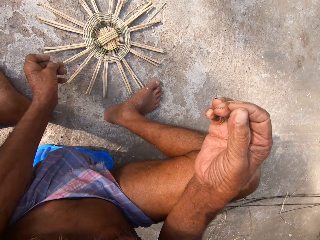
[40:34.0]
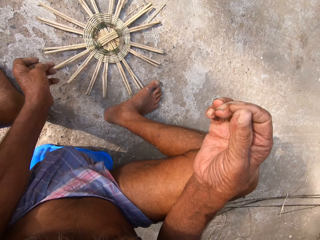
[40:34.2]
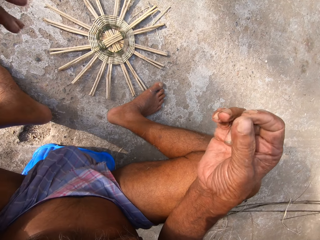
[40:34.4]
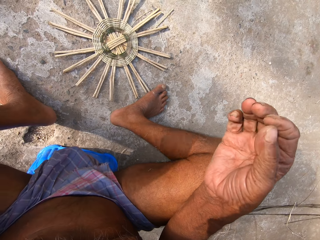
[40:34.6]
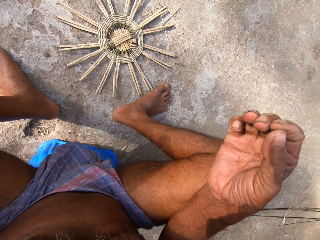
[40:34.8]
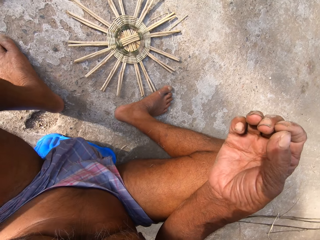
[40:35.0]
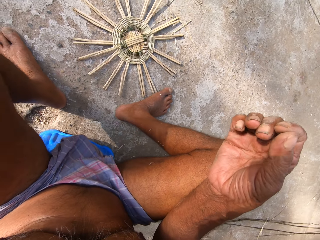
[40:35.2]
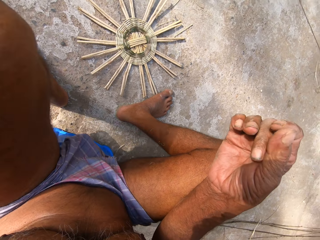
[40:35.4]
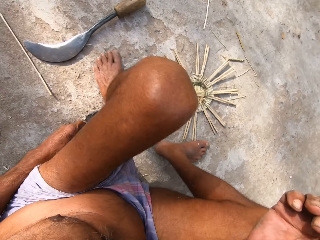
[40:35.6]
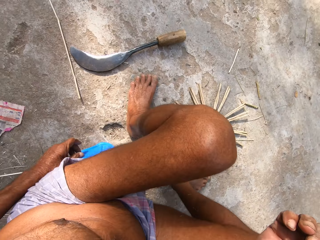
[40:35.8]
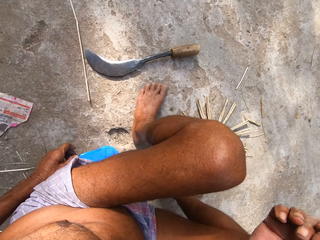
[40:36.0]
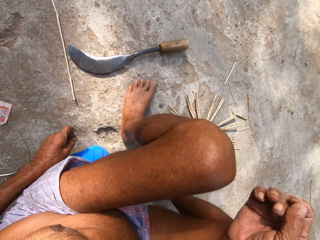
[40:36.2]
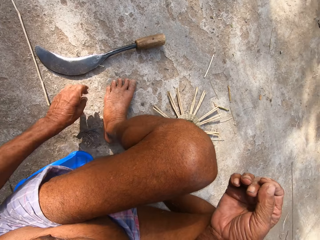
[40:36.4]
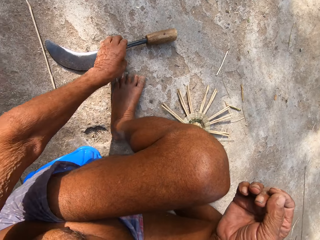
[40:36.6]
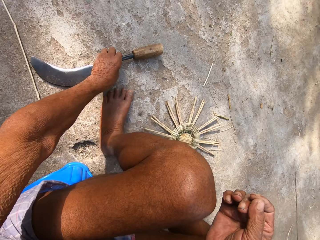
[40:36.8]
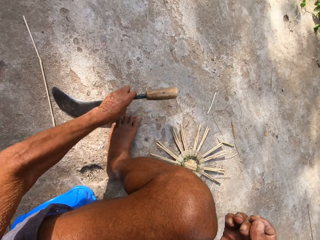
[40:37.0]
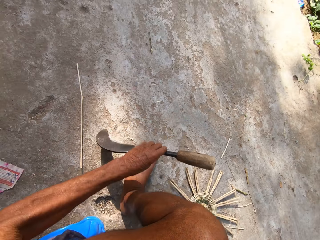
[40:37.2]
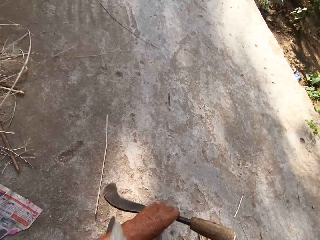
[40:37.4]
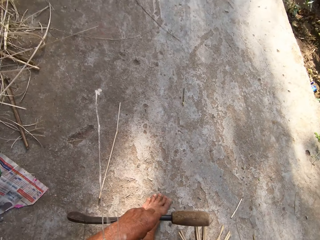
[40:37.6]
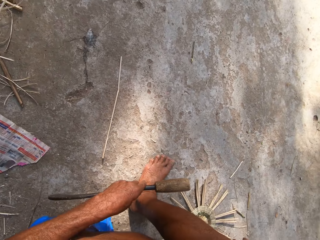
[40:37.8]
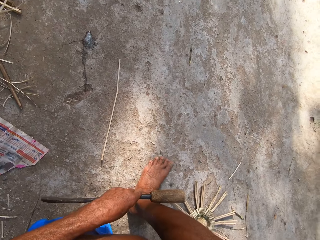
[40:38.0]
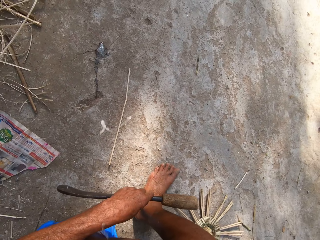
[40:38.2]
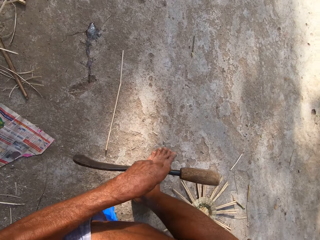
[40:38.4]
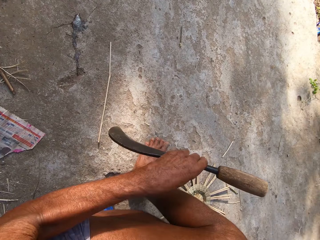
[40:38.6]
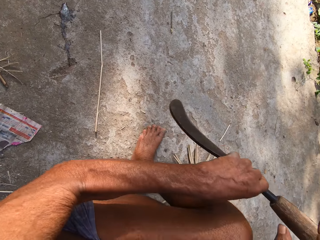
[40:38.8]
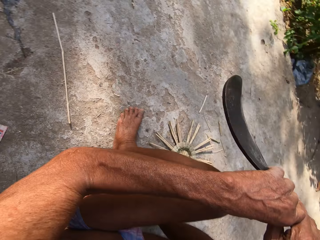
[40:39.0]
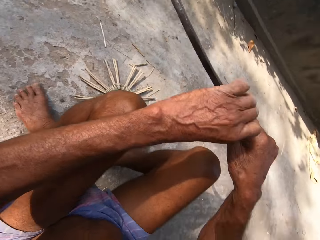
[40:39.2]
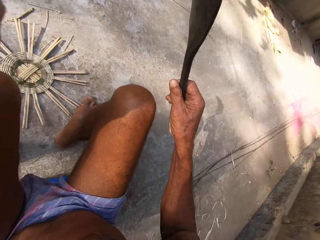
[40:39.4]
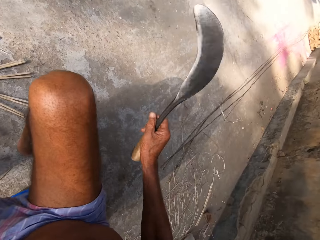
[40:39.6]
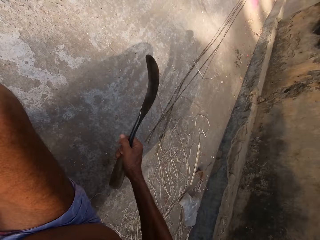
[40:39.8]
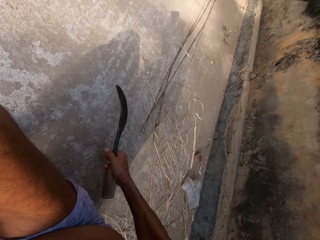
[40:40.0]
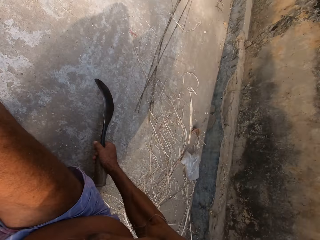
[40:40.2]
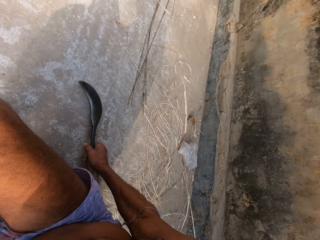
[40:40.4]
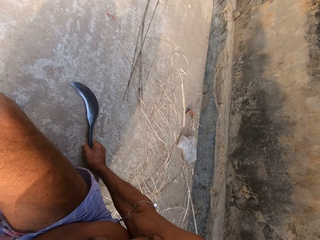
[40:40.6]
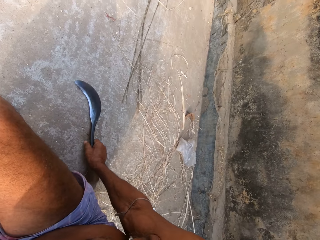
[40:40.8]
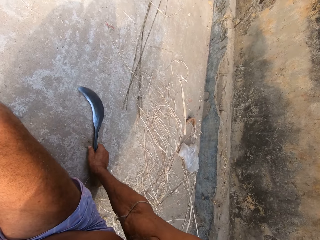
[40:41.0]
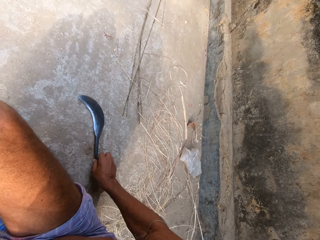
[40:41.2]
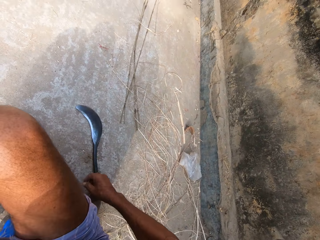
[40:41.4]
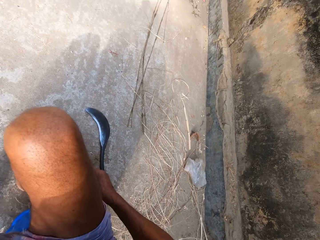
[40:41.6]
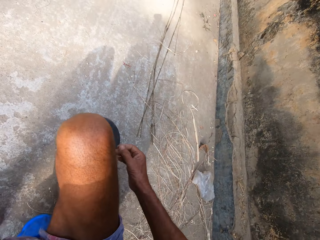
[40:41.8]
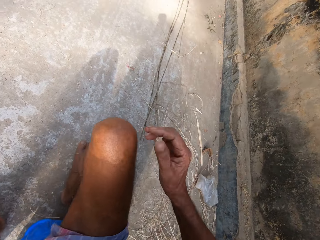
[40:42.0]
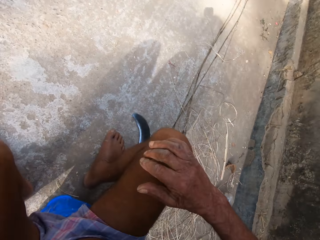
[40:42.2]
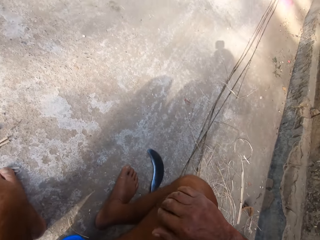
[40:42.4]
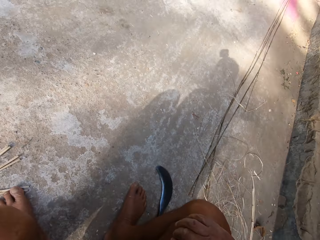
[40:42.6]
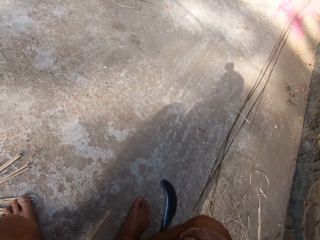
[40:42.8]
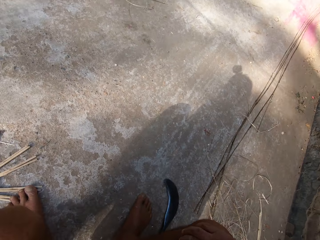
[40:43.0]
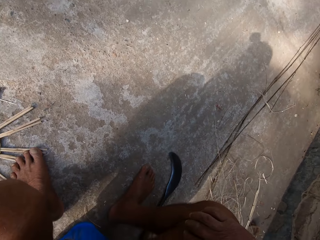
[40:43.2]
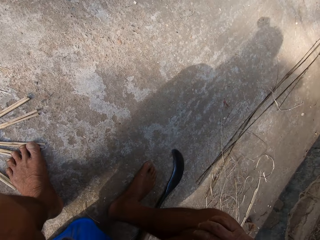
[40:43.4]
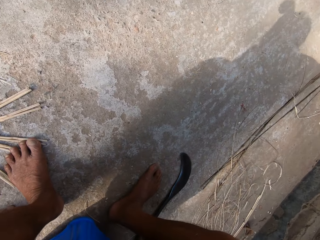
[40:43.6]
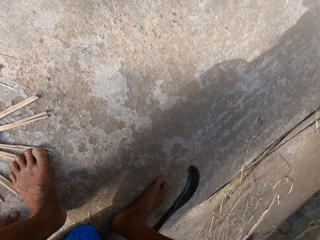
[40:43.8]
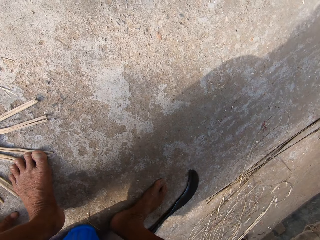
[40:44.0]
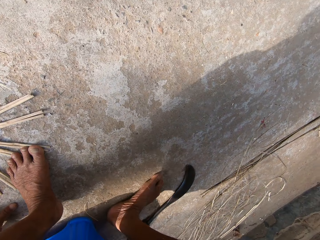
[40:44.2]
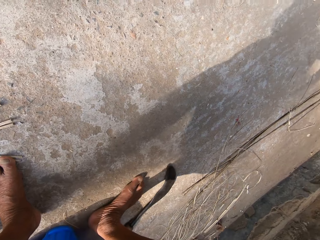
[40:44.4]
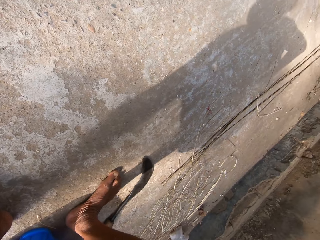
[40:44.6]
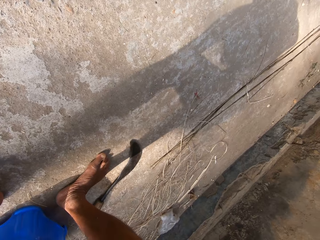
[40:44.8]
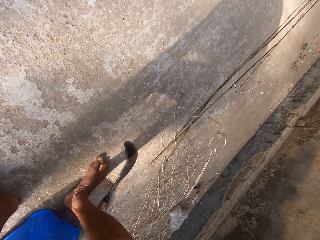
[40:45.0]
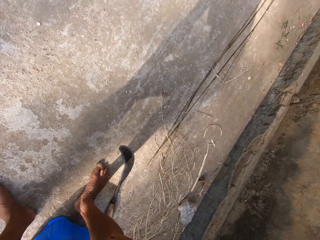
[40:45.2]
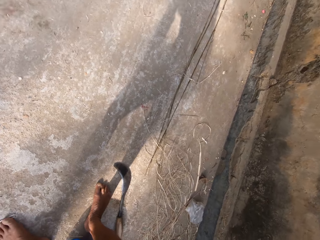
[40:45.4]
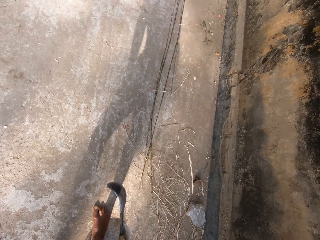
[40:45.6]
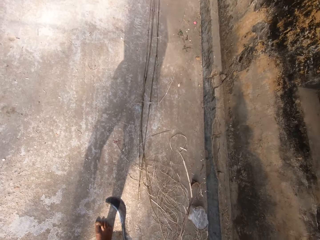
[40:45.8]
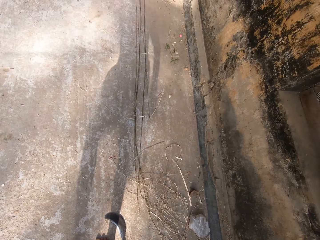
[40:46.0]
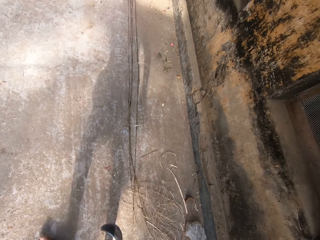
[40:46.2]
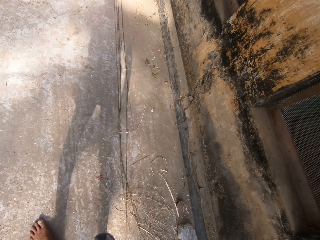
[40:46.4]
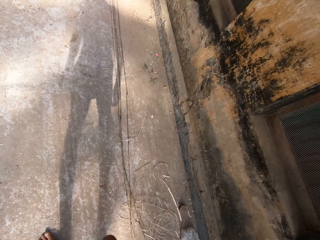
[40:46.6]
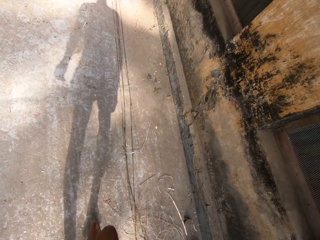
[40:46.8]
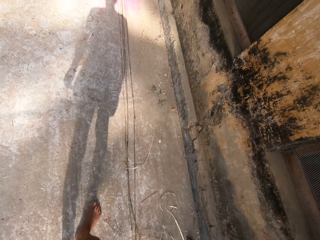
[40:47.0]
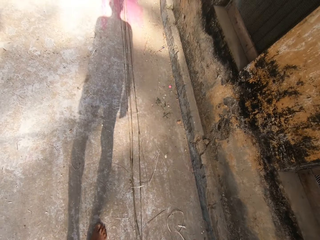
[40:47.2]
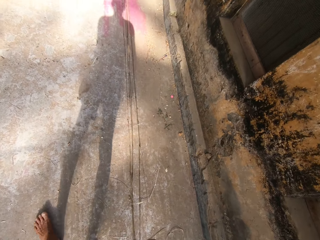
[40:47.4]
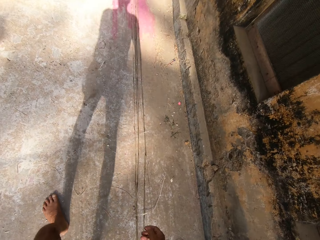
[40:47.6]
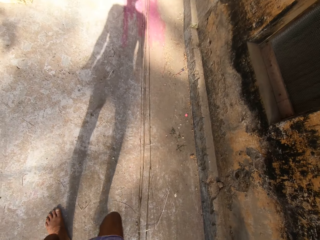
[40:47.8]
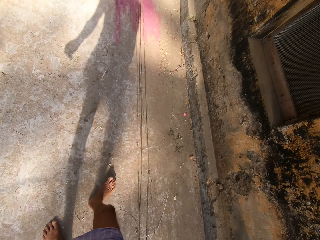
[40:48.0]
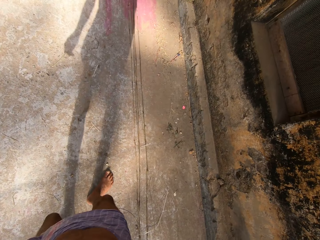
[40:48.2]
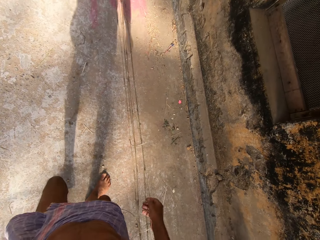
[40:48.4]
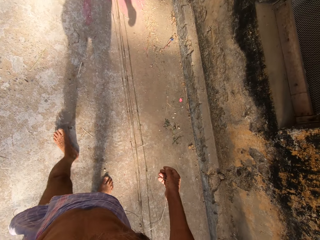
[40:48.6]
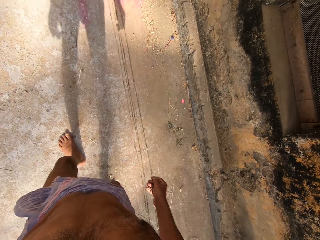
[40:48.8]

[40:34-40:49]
The camera wearer looks around. He picks a sickle knife from the floor with his left hand. He spits out saliva. He passes the sickle knife from his left hand to his right hand. He holds the sickle knife. He drops the sickle knife on the floor with his right hand. He stands up. He walks towards some bamboo strips on the floor.

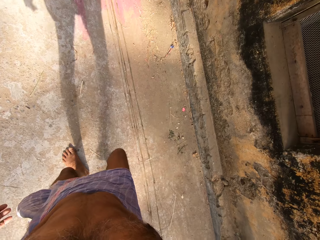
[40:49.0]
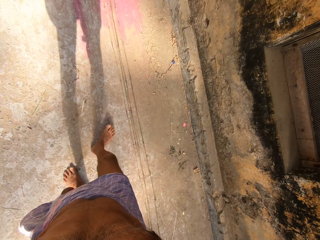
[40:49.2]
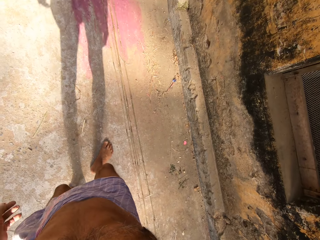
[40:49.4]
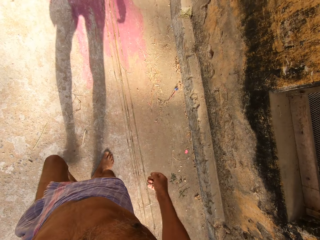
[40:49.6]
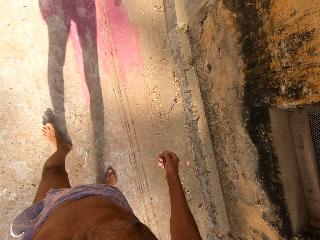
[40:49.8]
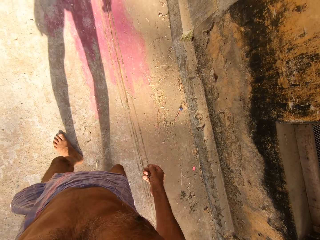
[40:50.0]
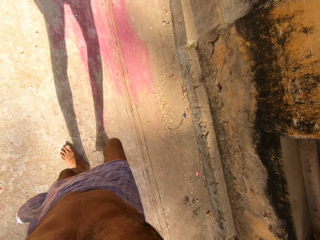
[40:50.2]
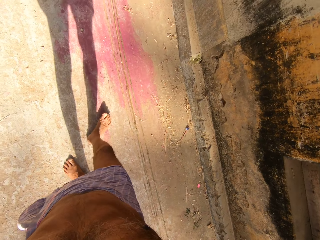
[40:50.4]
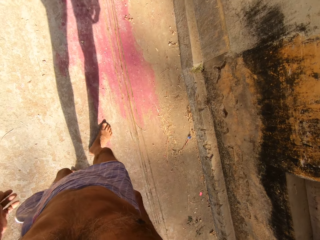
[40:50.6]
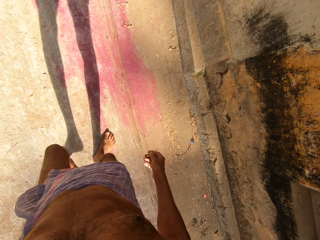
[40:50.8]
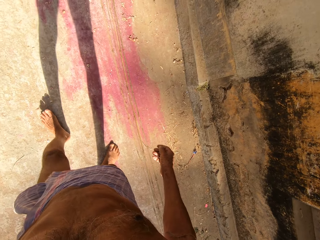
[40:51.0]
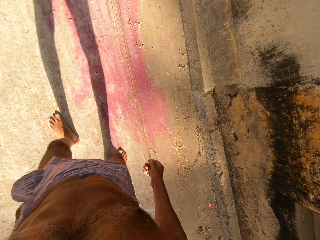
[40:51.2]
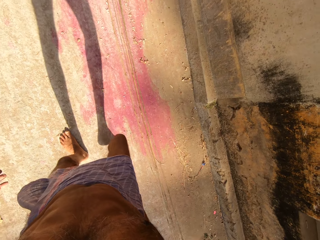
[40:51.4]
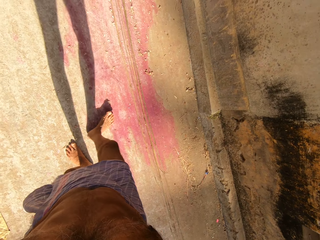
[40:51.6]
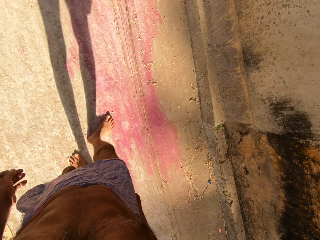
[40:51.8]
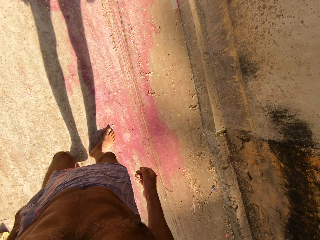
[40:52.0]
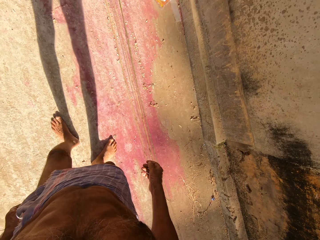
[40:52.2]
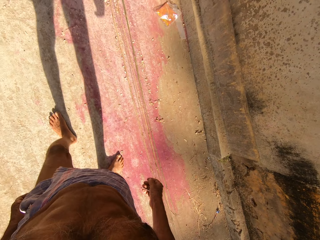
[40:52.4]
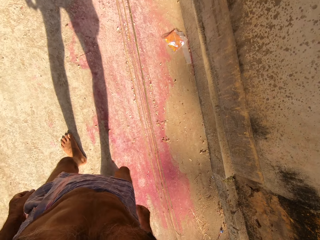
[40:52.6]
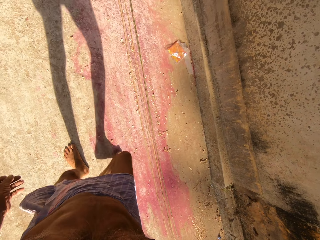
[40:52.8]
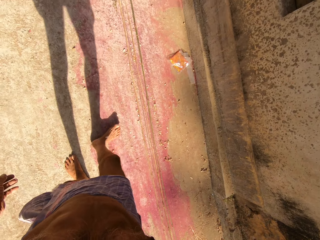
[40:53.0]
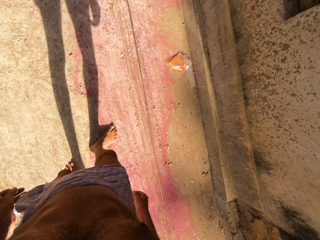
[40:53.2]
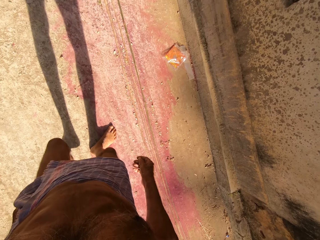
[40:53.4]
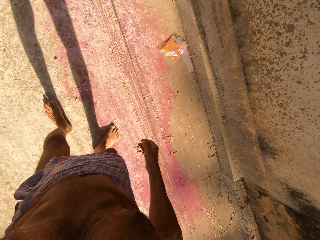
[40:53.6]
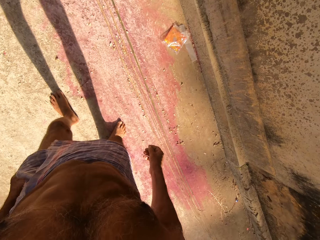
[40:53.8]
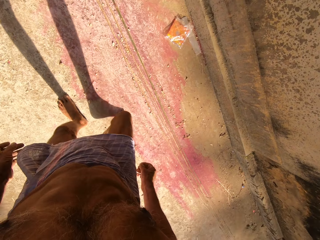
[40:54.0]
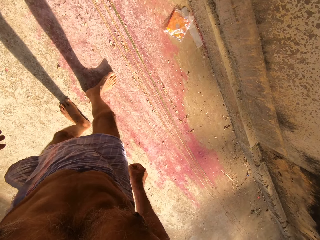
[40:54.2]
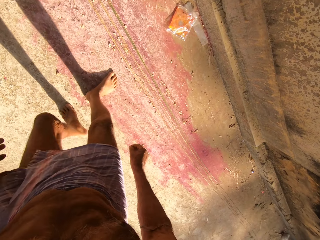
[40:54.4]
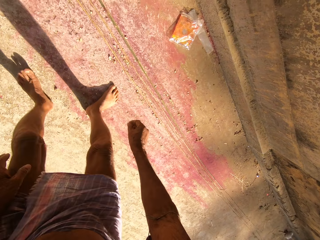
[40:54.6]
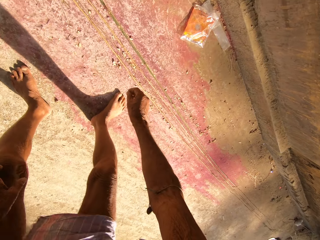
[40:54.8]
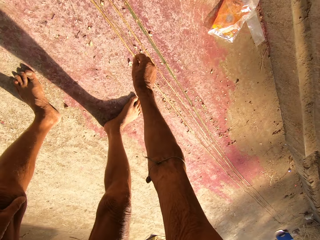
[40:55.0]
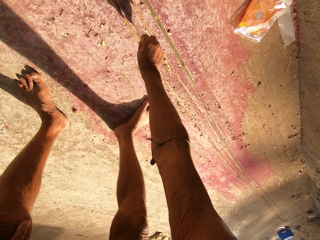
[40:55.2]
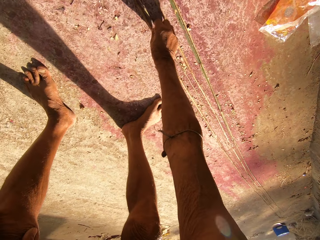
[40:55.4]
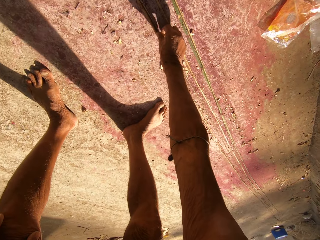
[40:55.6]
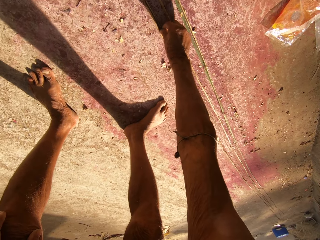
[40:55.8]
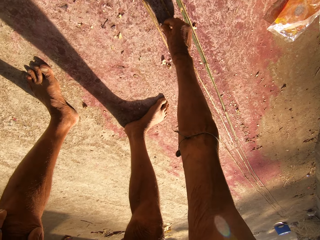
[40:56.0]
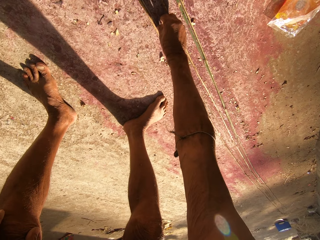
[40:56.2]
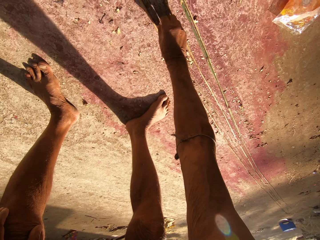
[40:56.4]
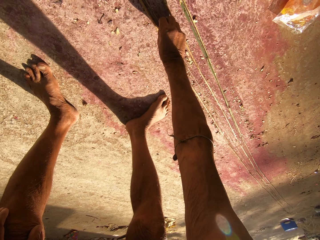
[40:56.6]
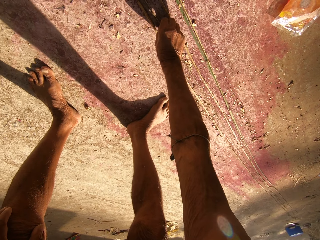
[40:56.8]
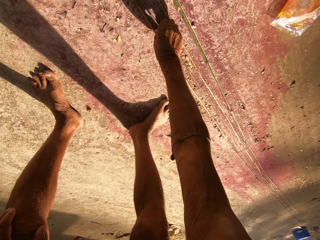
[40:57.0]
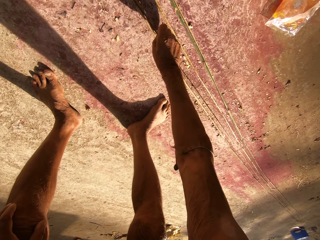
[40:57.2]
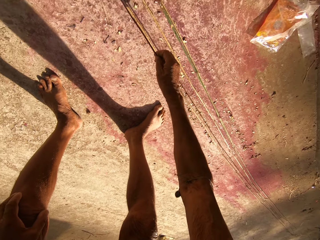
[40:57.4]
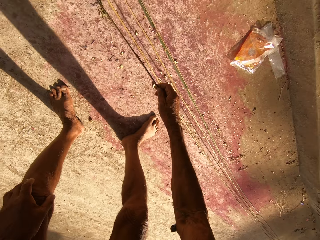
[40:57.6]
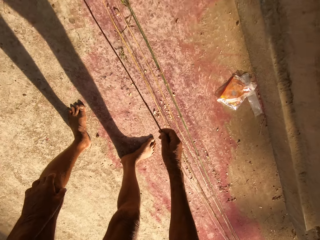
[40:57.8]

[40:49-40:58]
The camera wearer moves his right hand. He picks a bamboo strip on the floor with his right hand.
